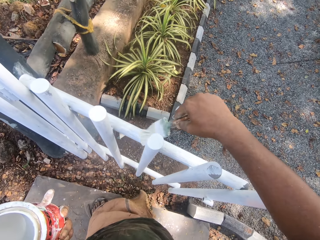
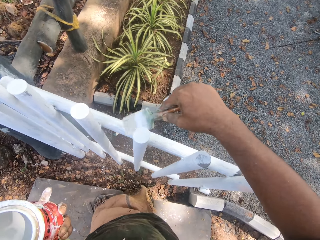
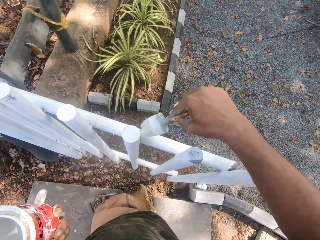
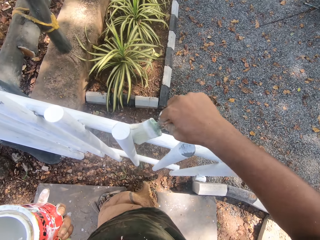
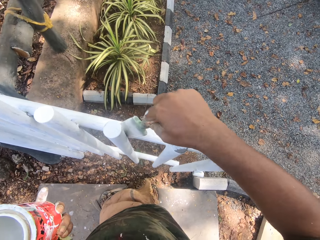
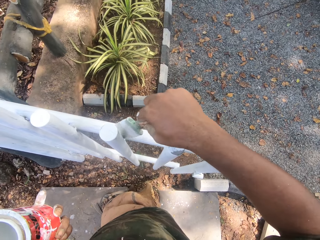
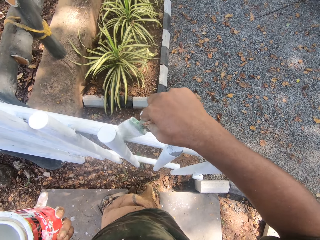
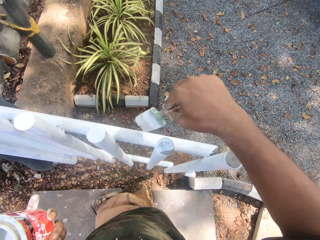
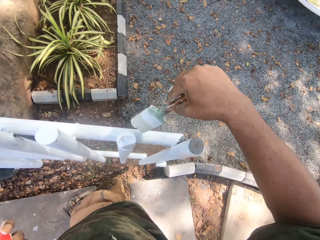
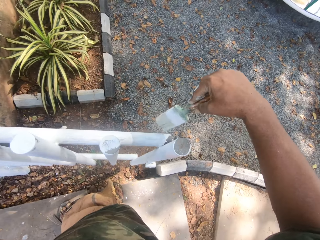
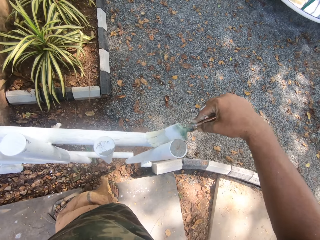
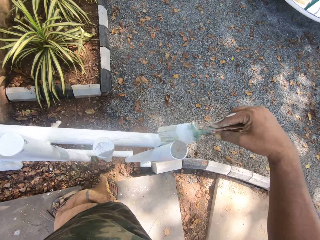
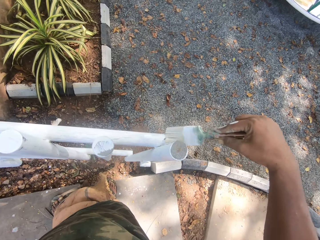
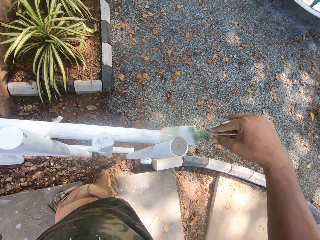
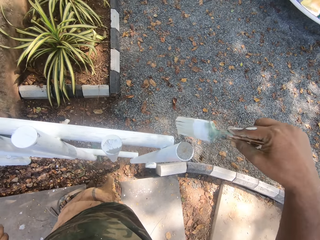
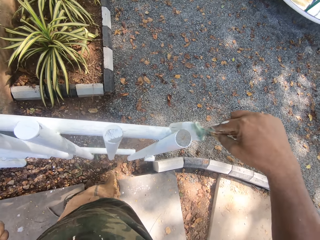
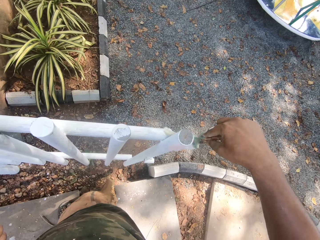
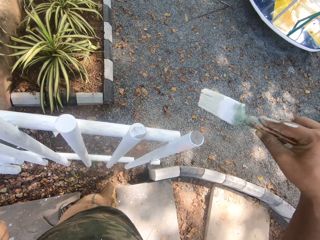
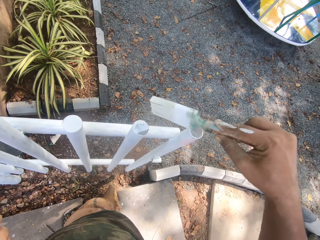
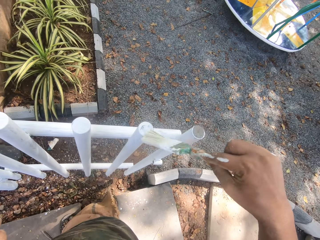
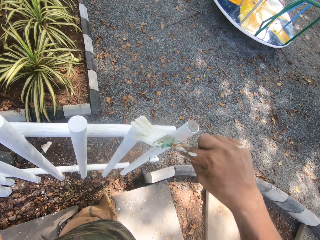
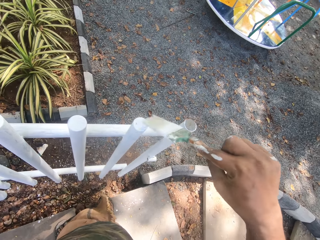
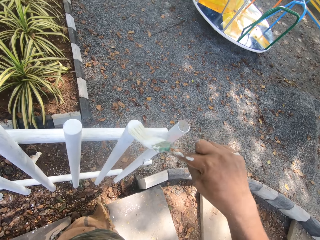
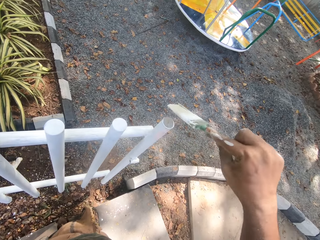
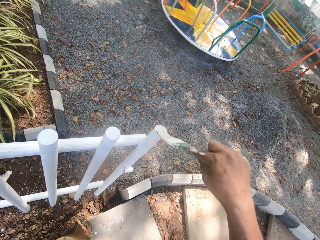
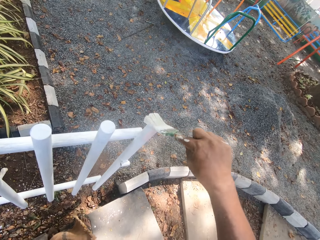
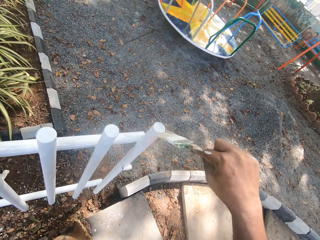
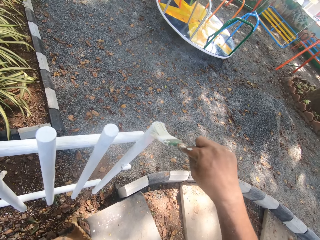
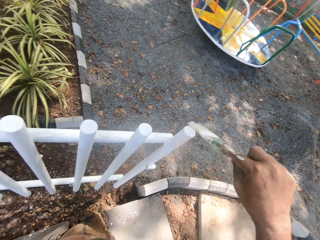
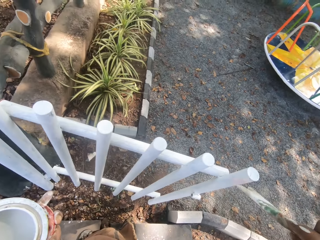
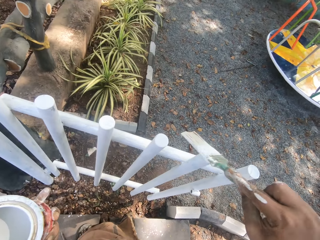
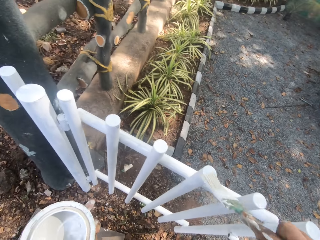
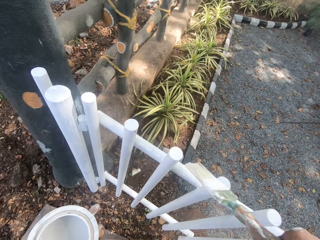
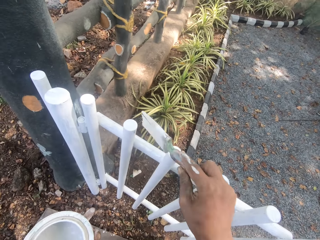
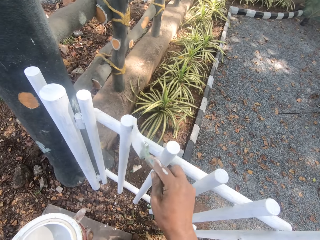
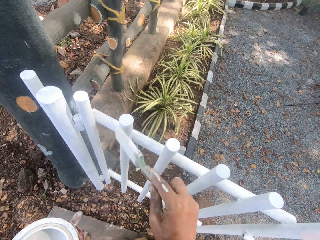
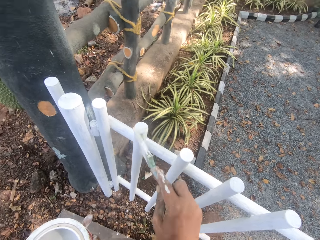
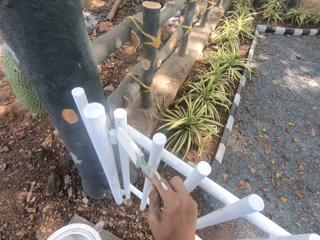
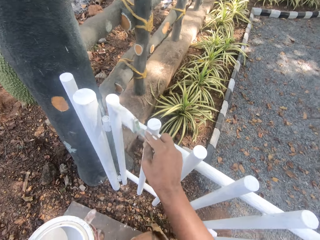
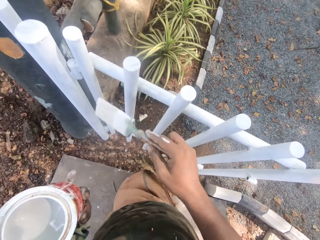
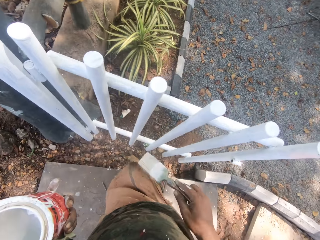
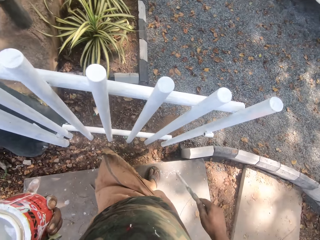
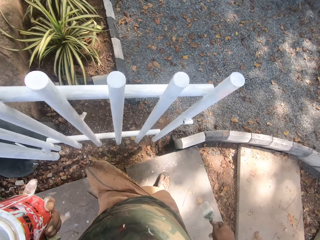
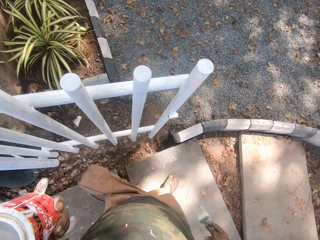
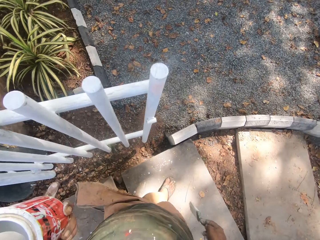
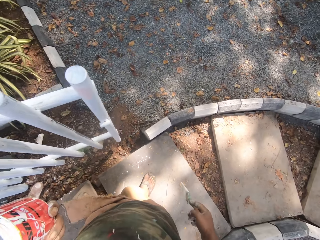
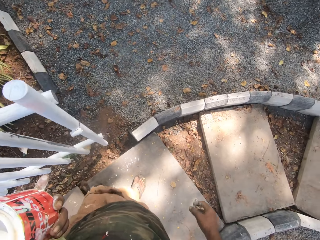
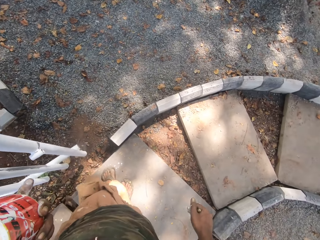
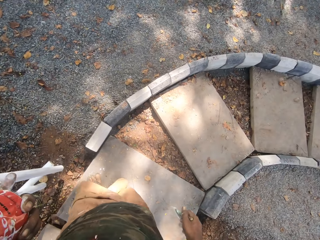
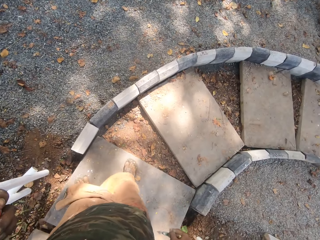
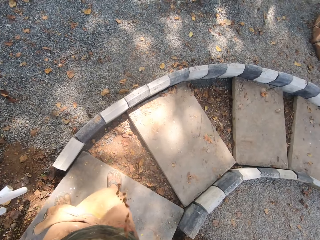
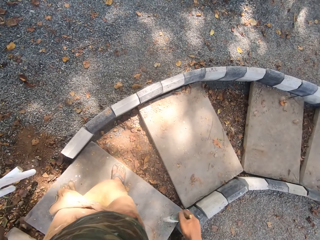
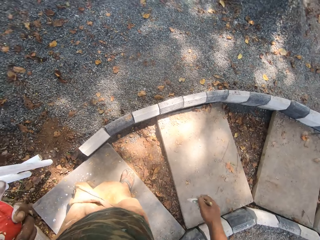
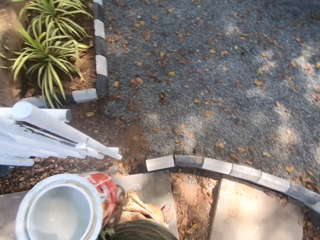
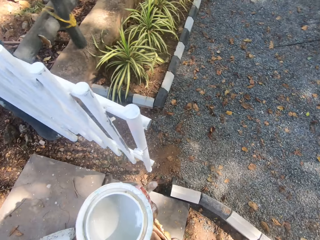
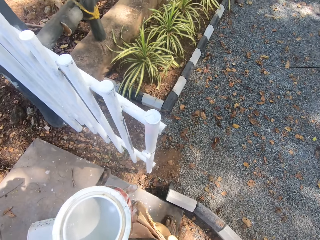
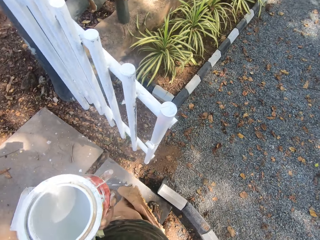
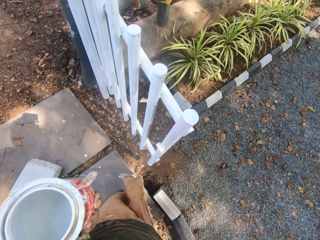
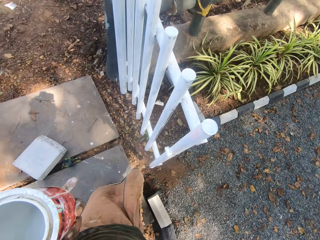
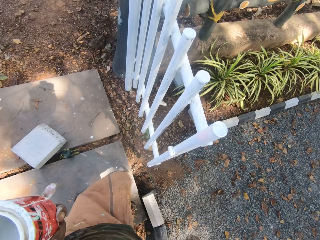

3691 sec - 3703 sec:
The camera wearer looks around.

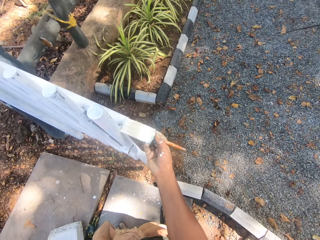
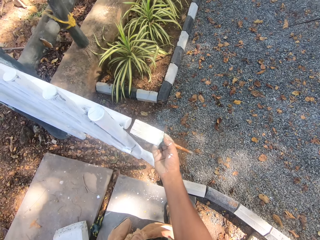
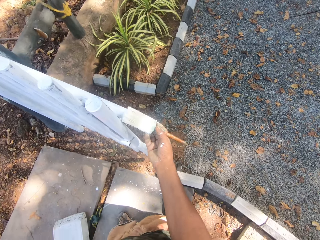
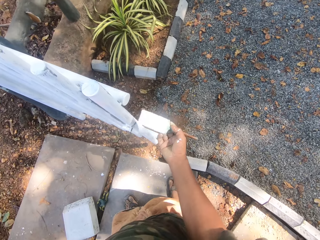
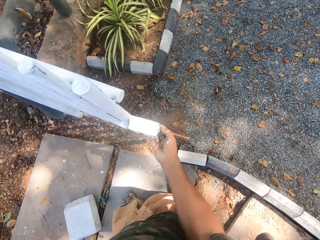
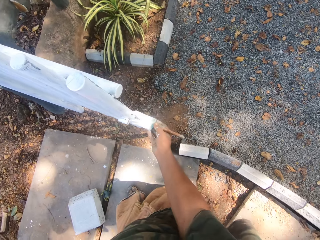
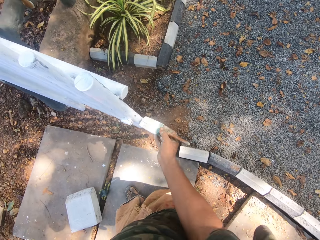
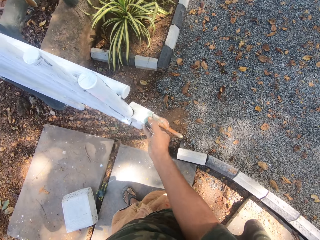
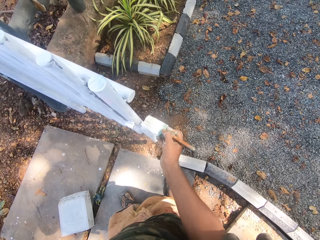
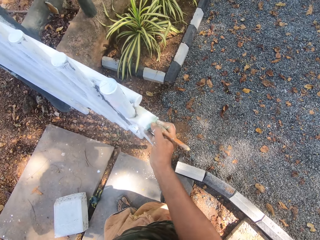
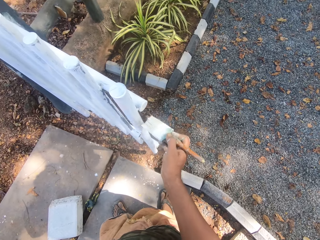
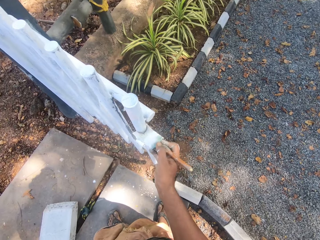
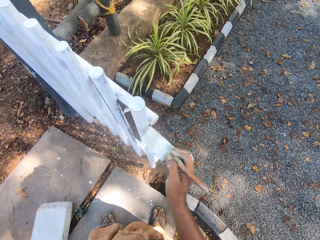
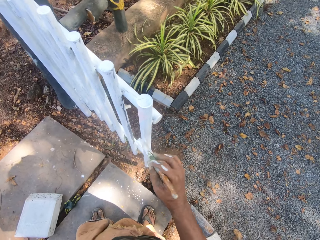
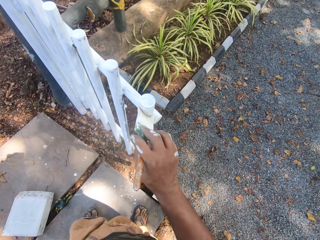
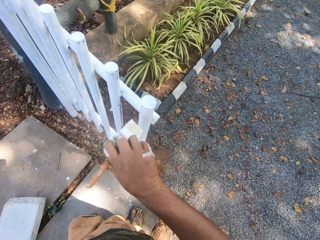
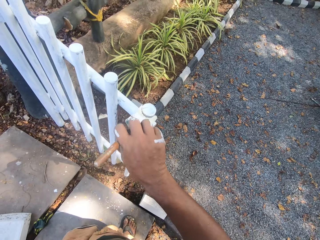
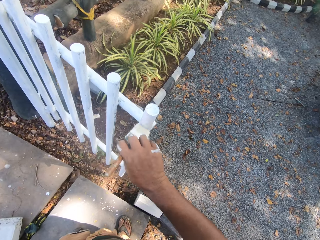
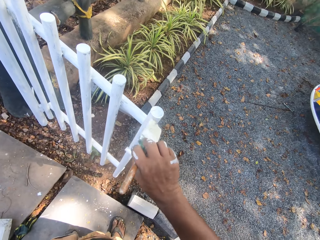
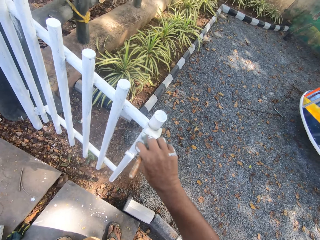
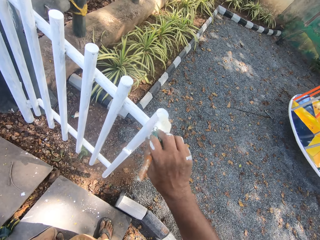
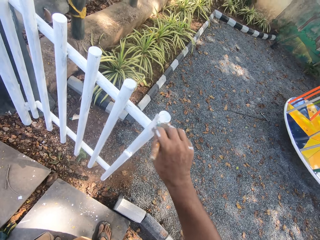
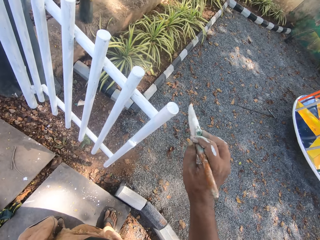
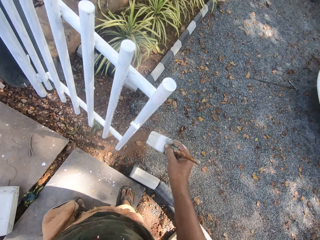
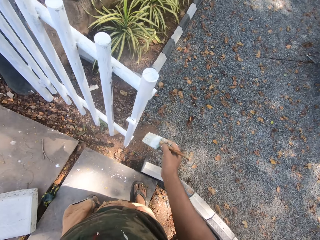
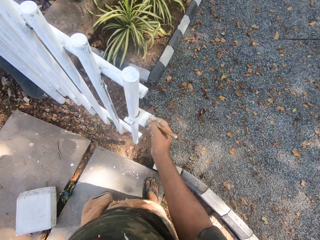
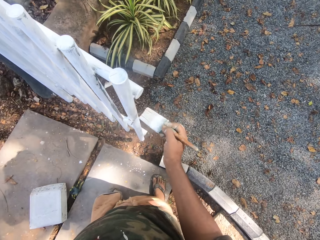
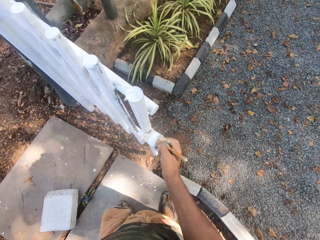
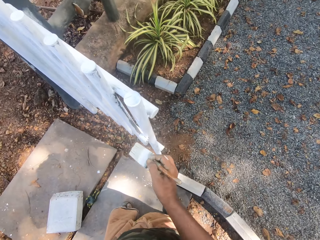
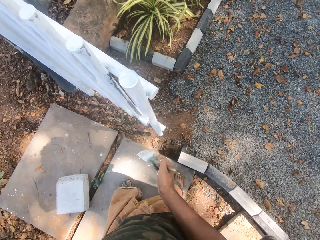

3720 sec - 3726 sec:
The camera wearer paints the metal rail.

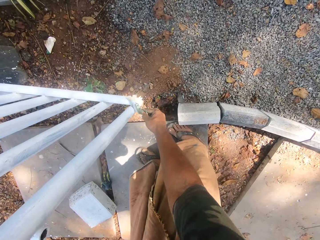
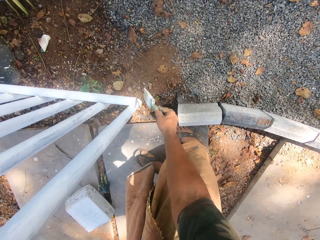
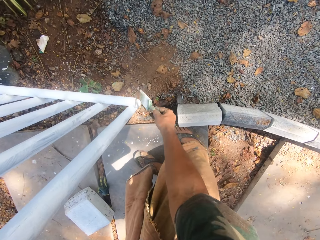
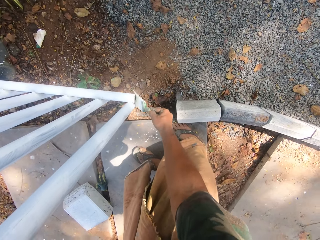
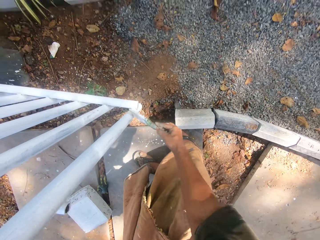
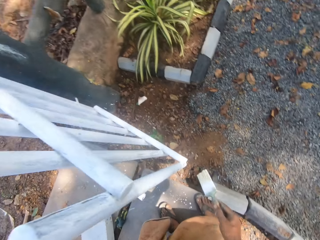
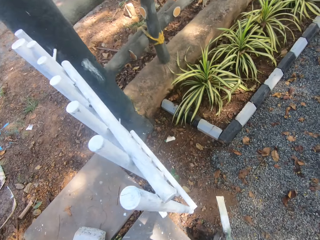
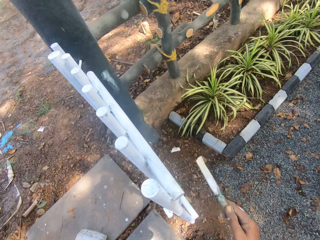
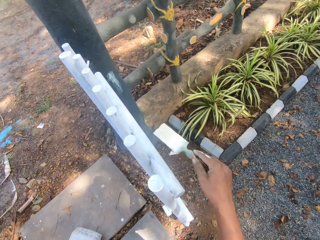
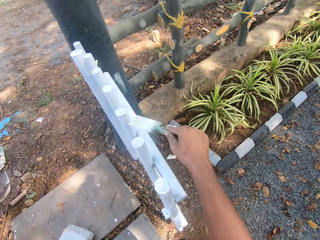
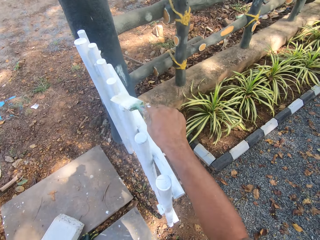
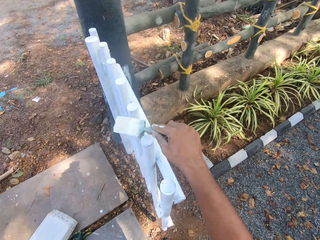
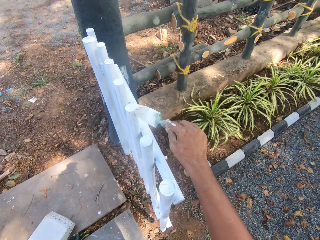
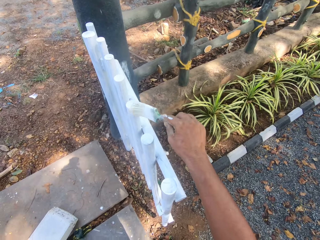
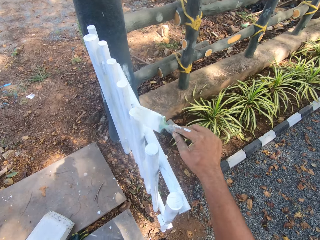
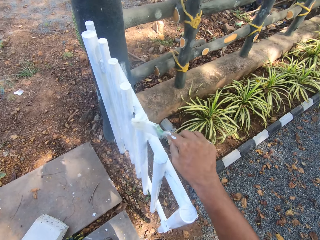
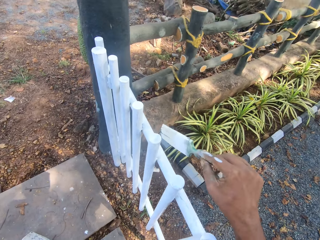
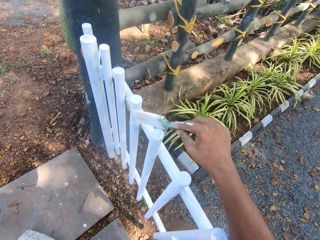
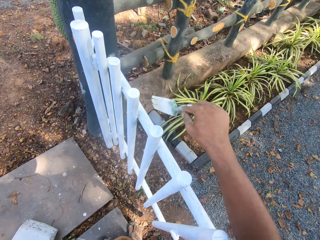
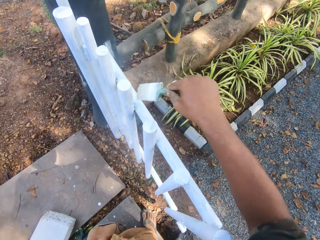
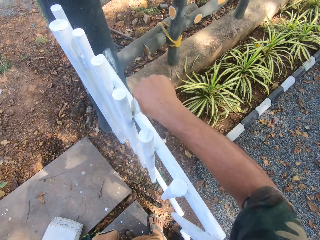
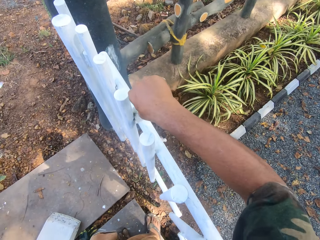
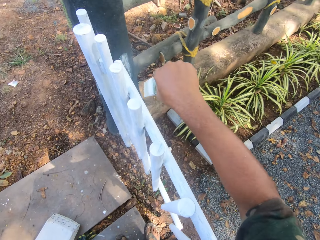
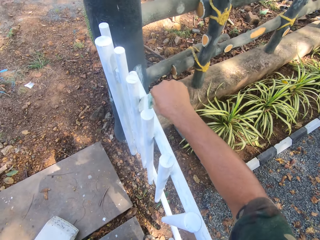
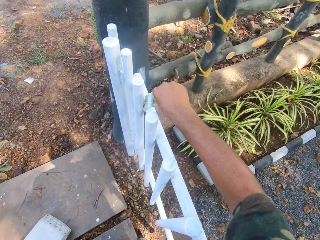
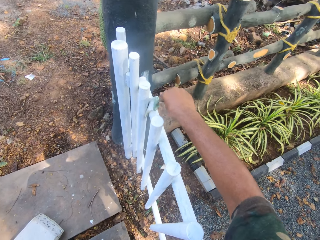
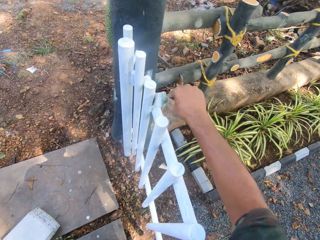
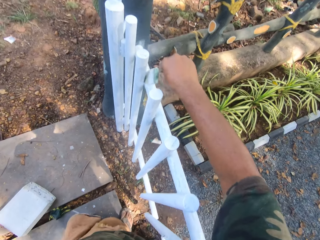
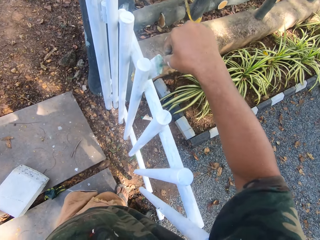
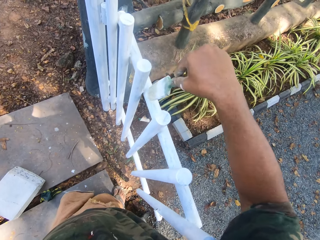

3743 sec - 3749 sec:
The camera wearer looks around. They paint the gate.
